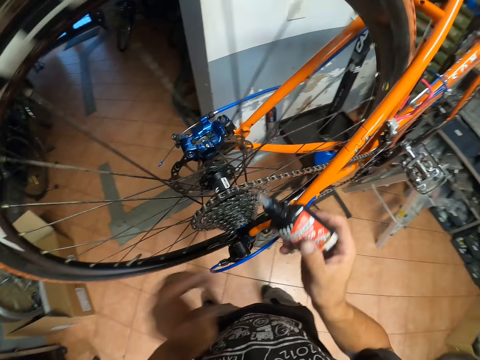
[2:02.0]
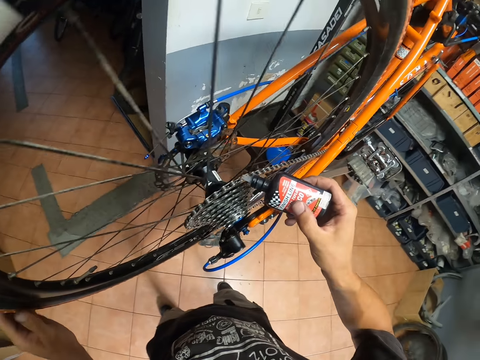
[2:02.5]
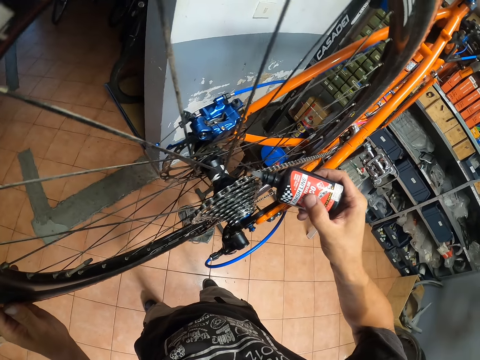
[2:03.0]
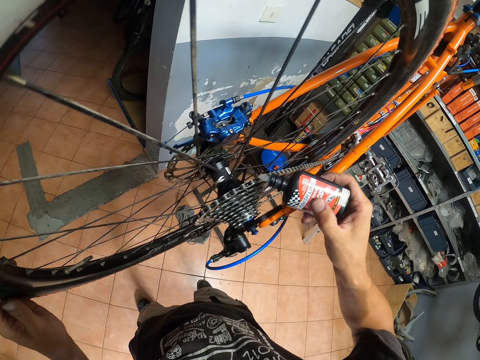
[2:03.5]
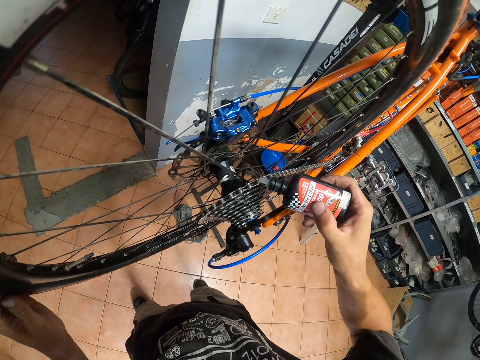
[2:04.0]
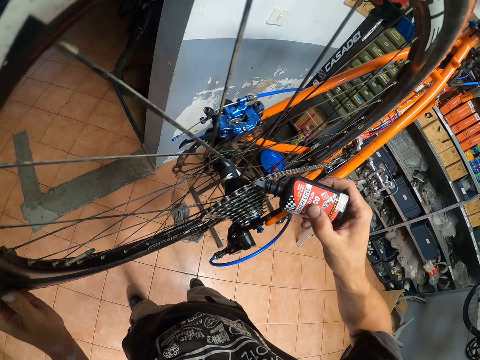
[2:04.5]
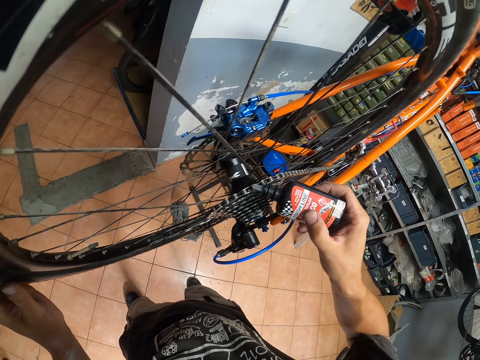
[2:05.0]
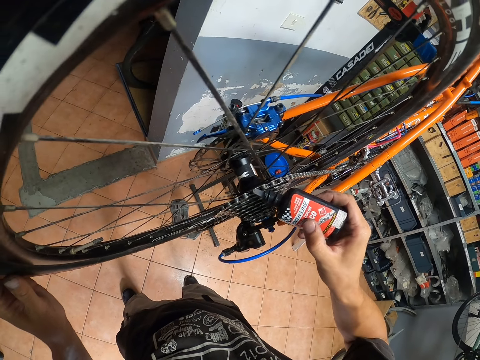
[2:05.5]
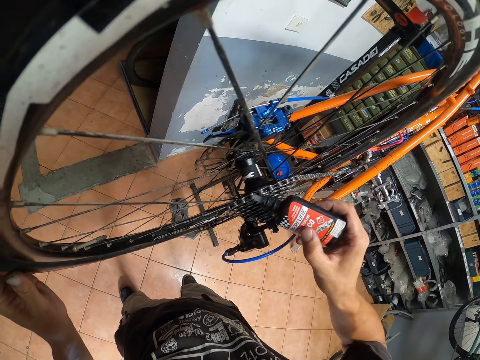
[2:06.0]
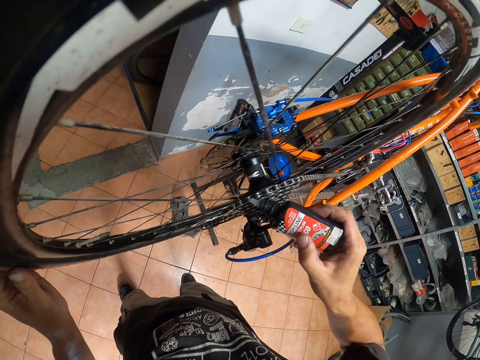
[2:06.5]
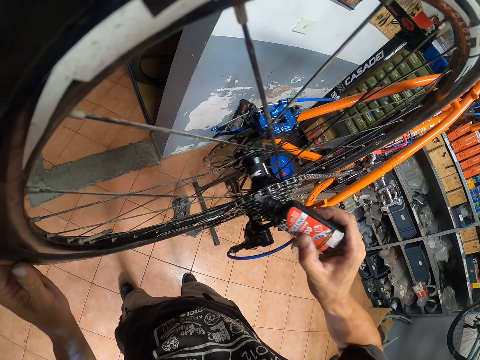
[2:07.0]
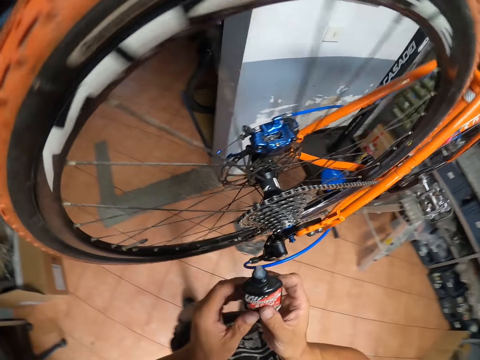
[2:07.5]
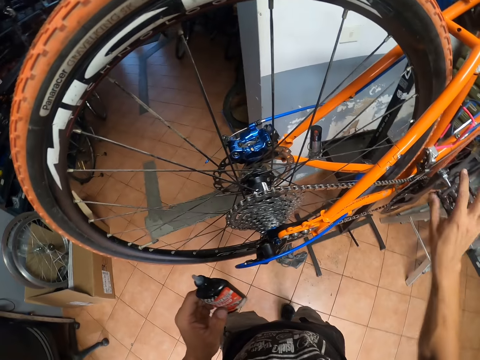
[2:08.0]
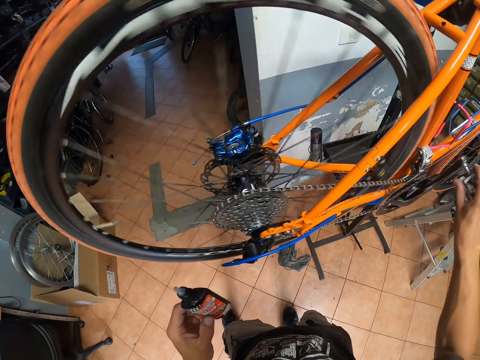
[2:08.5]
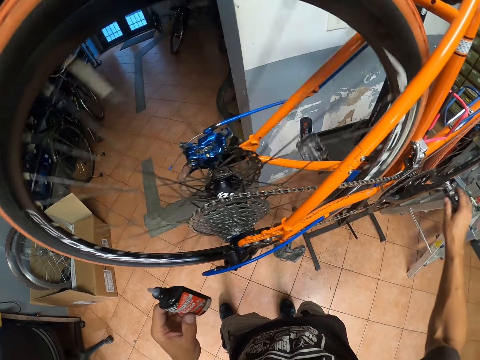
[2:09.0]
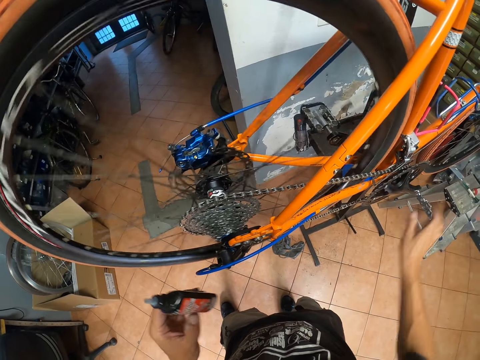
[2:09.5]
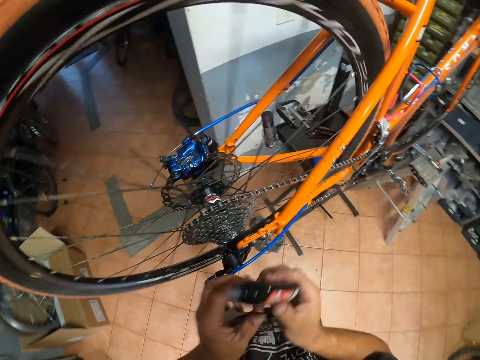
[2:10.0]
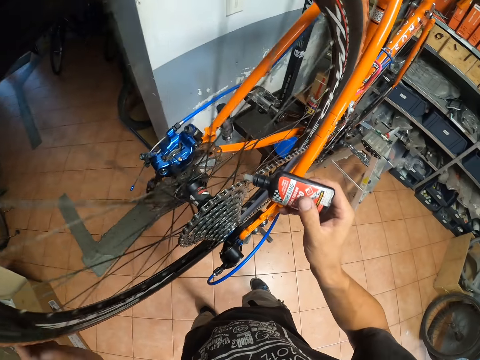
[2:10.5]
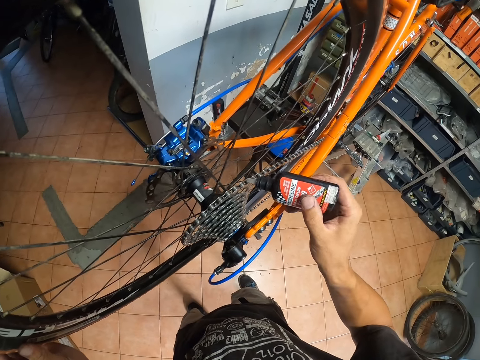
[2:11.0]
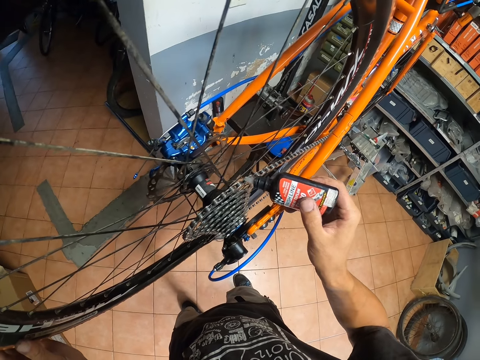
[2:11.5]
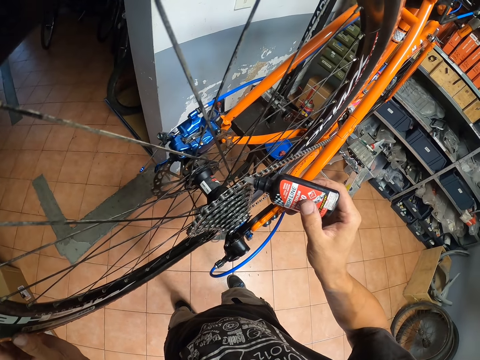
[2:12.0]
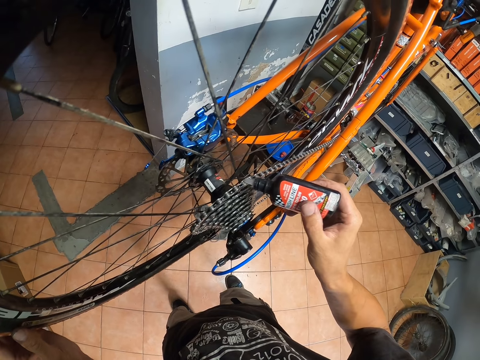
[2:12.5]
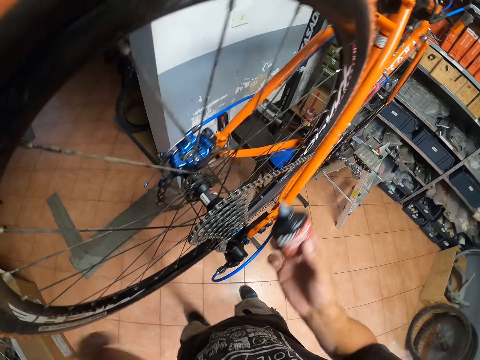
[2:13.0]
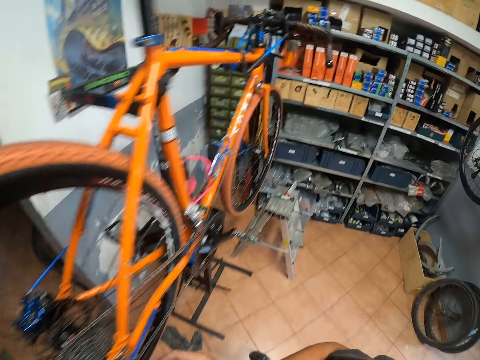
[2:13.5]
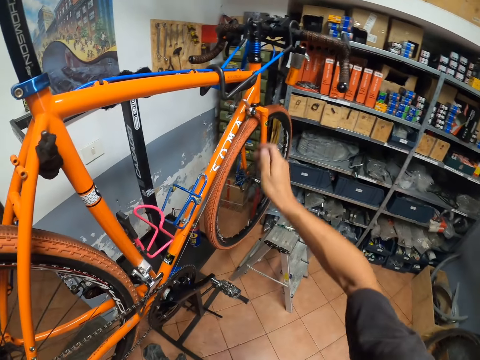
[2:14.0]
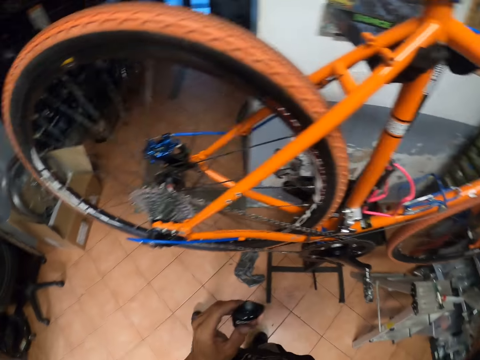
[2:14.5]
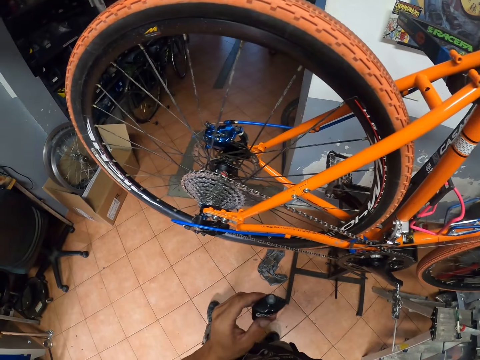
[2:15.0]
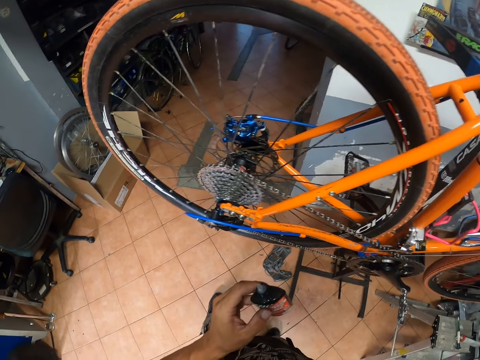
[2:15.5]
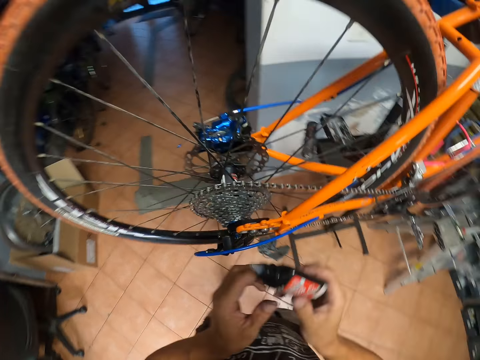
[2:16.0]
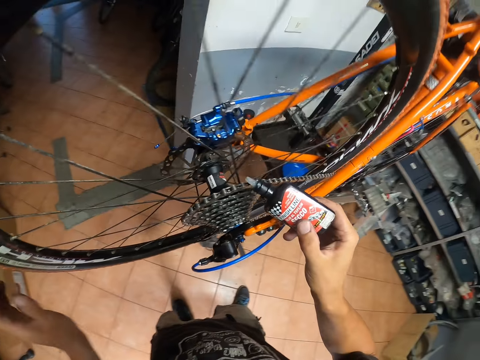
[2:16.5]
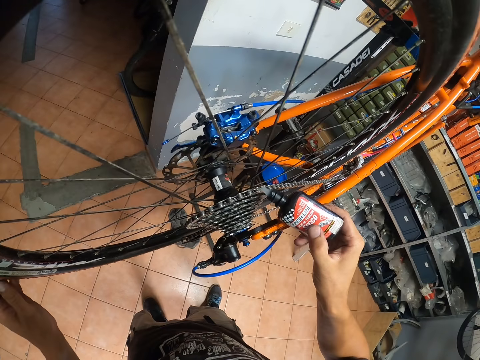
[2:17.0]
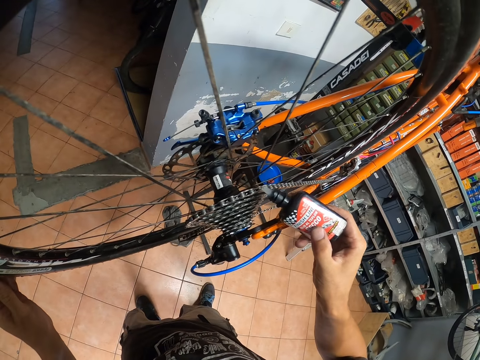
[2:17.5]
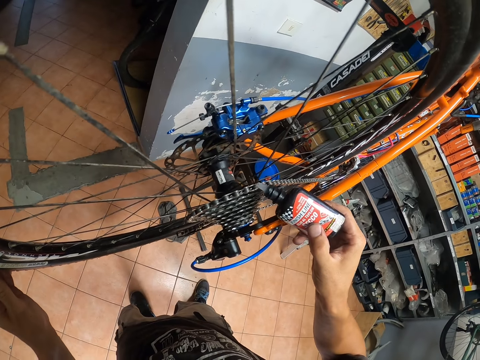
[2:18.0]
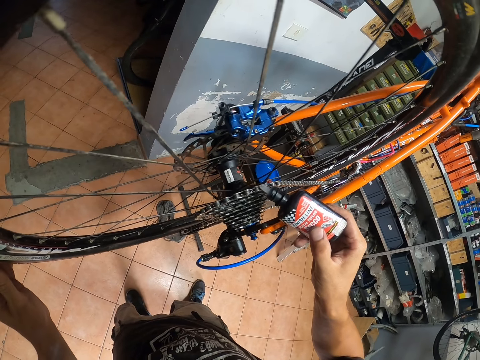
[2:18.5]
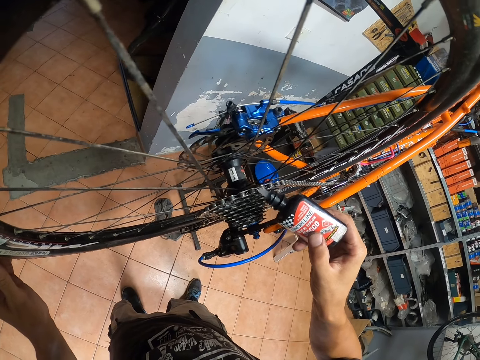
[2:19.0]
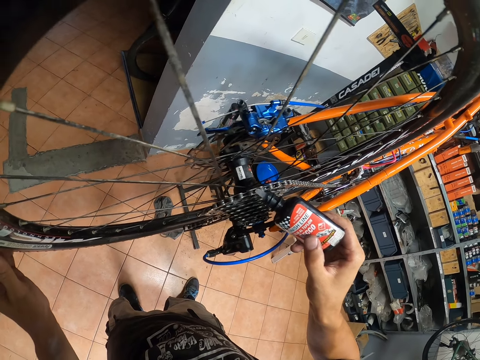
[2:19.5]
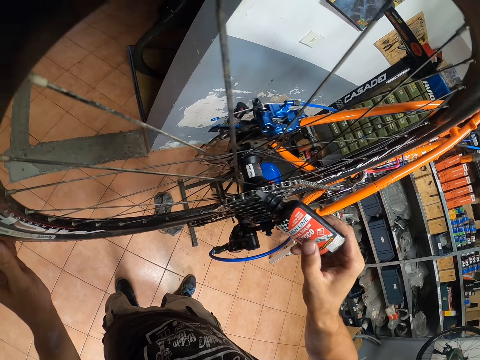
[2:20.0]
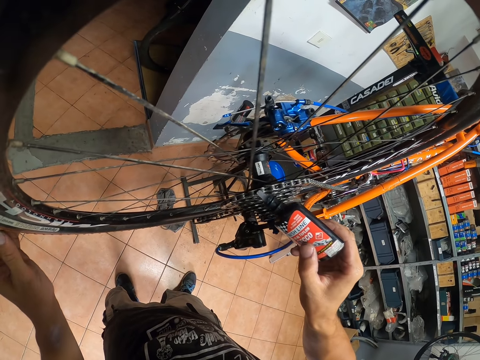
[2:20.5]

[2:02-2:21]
The camera wearer transfers the bottle of lubricant to his right hand. He applies the lubricant on the roller chain with his right hand. He transfers the bottle of lubricant to his left hand. He adjusts the pedal. He rolls the roller chain with his right hand. He applies the lubricant on the roller chain with his right hand. He touches the bicycle brake with his right hand. He adjusts the bicycle. He applies the lubricant on the roller chain with his right hand. He holds the bicycle wheel.

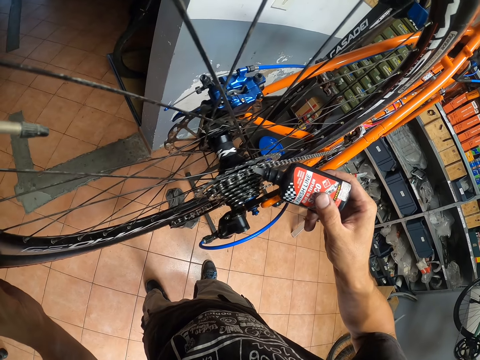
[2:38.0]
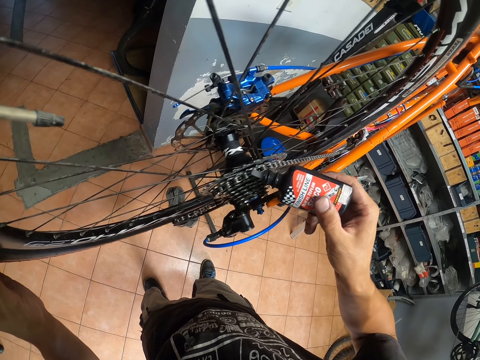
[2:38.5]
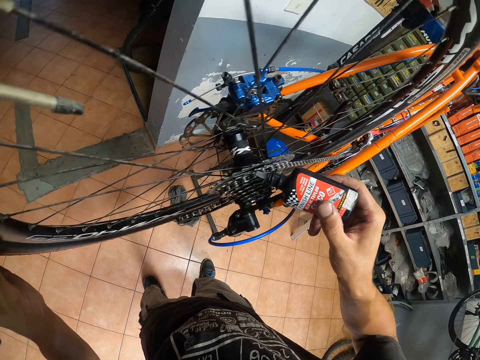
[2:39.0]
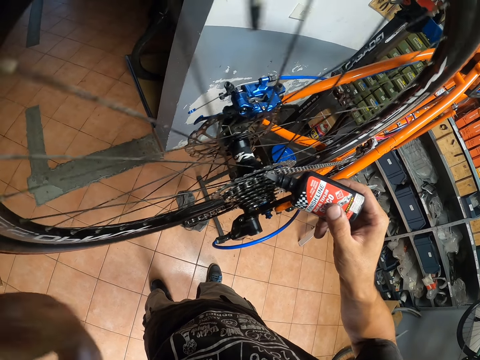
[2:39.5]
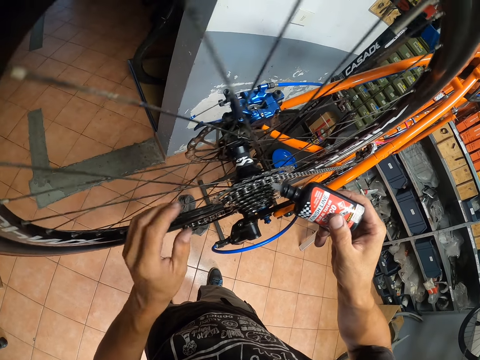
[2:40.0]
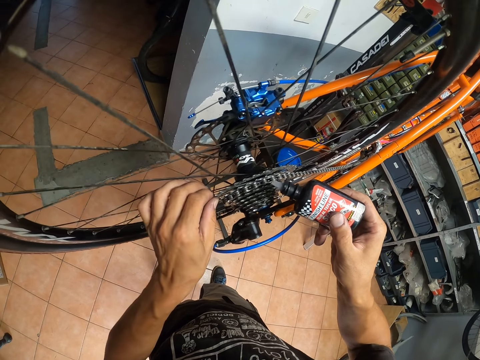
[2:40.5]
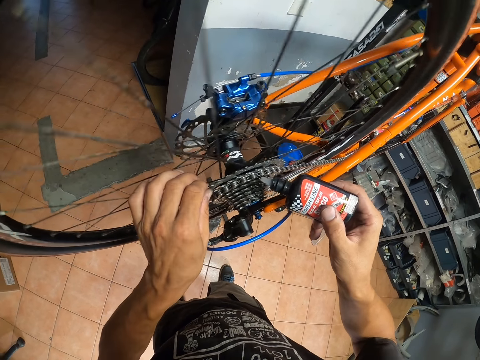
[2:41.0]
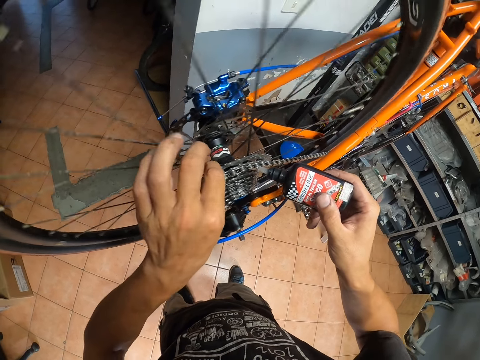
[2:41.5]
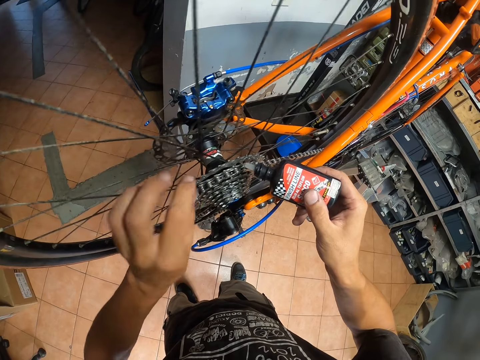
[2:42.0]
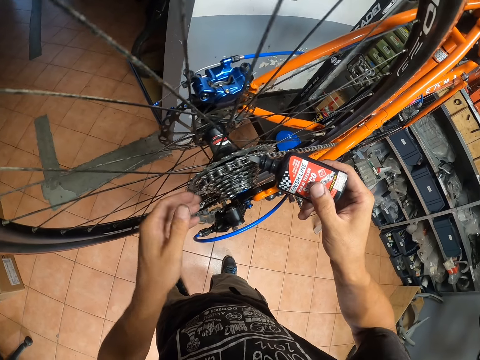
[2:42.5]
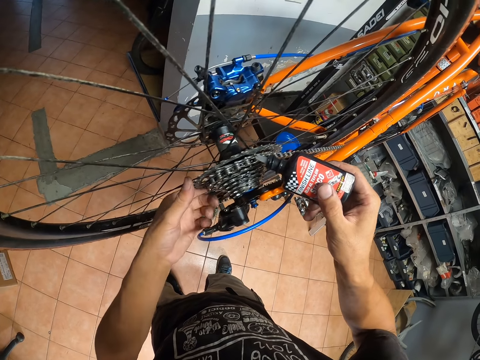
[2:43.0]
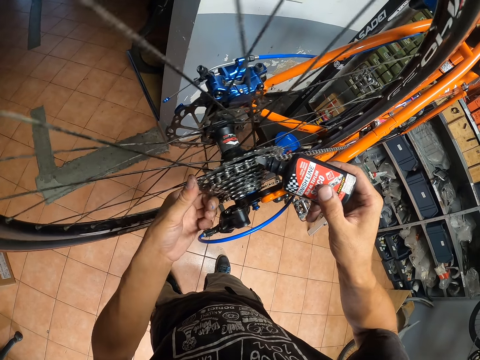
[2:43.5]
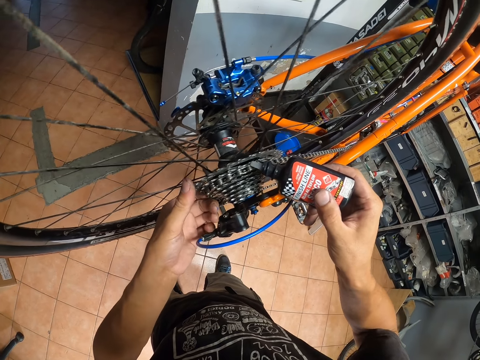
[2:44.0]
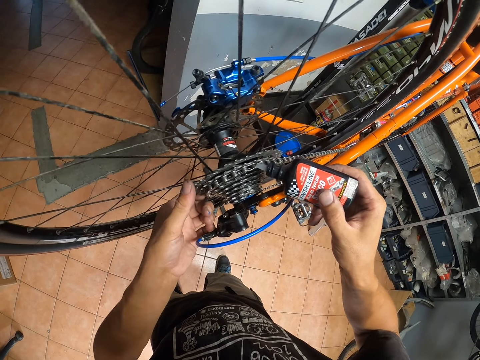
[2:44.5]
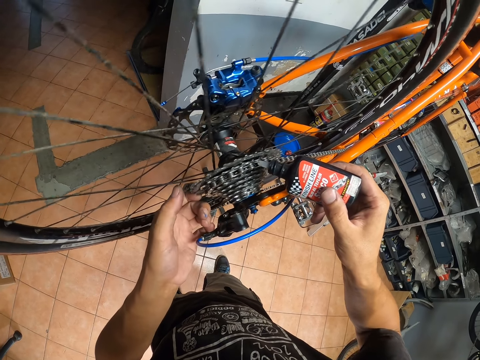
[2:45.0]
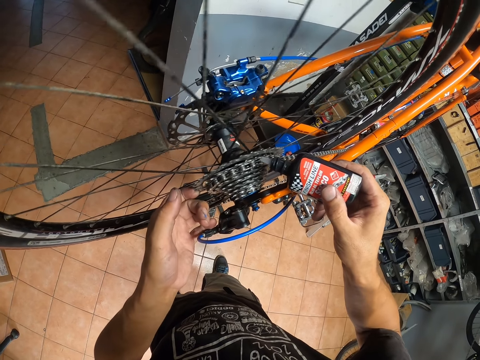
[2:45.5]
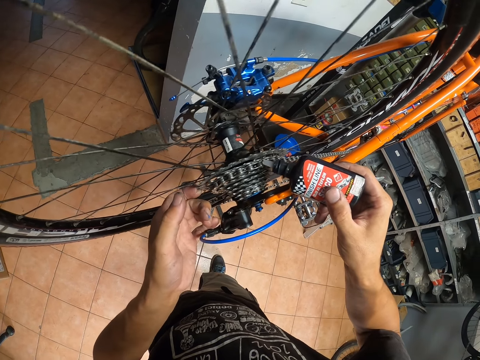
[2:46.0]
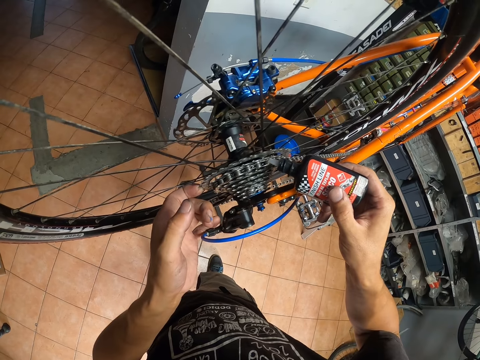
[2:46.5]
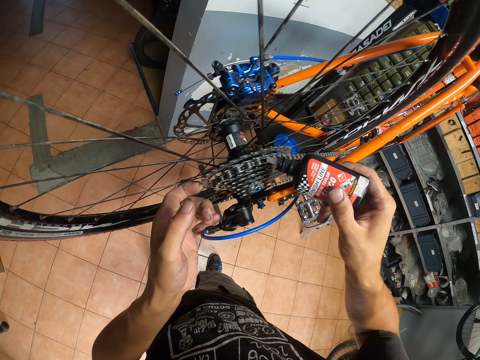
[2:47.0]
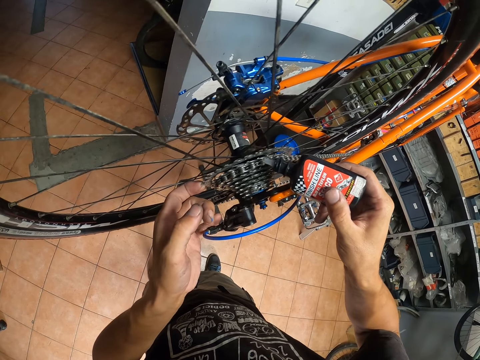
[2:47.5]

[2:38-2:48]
The camera wearer turns the back tire of the bicycle around. He applies the lubricant on the roller chain with his right hand. He holds the roller chain with his left hand.
